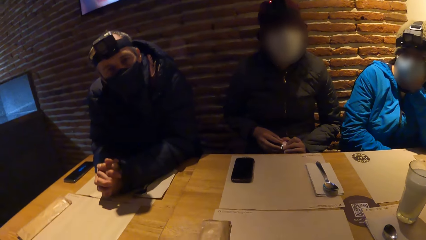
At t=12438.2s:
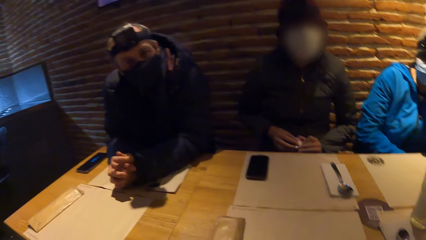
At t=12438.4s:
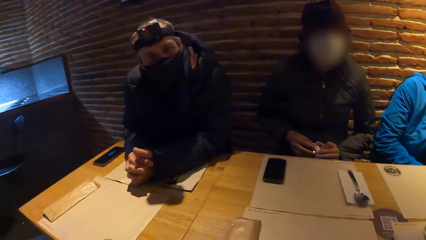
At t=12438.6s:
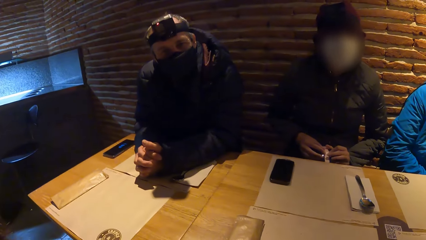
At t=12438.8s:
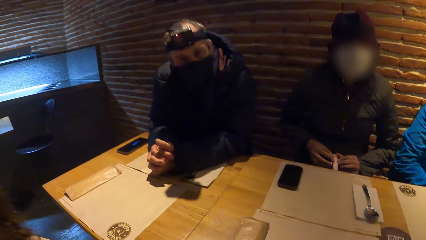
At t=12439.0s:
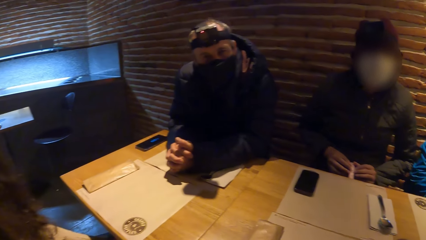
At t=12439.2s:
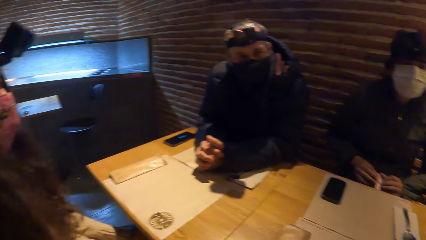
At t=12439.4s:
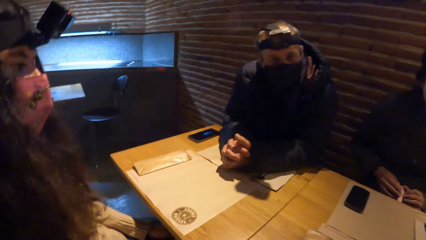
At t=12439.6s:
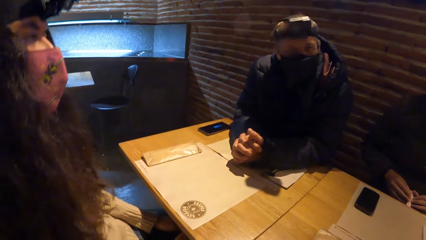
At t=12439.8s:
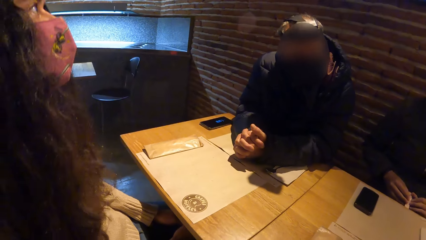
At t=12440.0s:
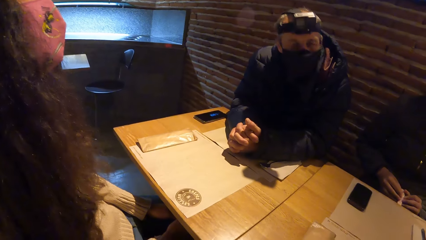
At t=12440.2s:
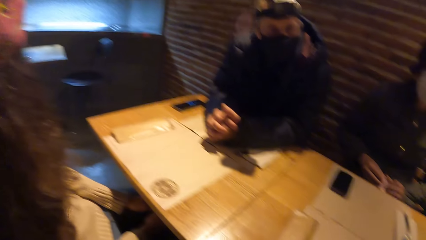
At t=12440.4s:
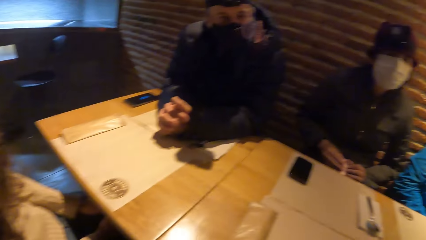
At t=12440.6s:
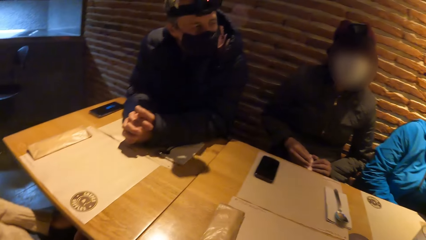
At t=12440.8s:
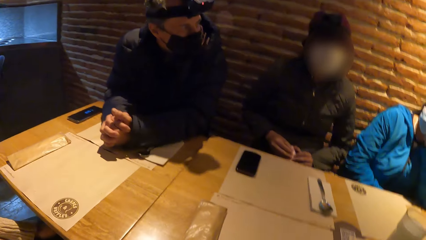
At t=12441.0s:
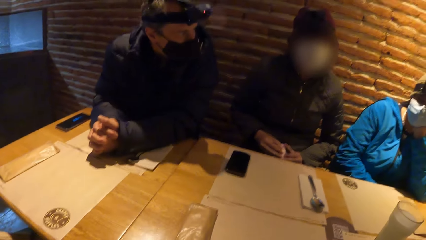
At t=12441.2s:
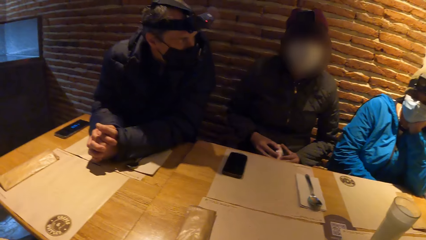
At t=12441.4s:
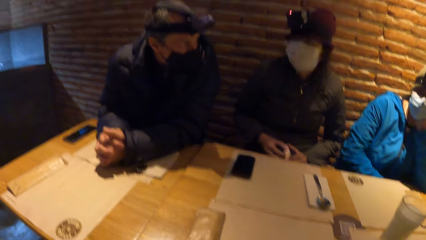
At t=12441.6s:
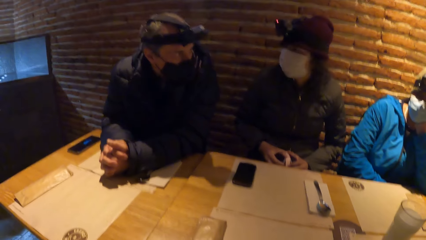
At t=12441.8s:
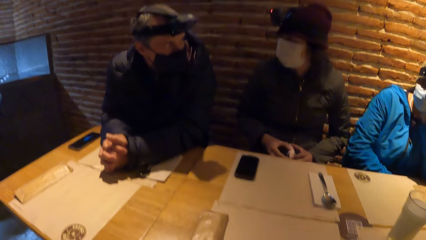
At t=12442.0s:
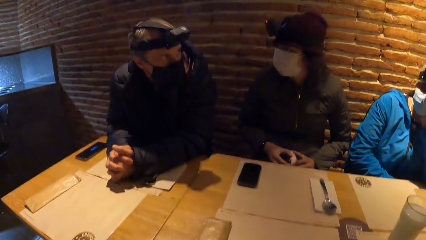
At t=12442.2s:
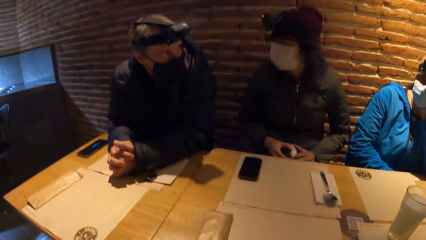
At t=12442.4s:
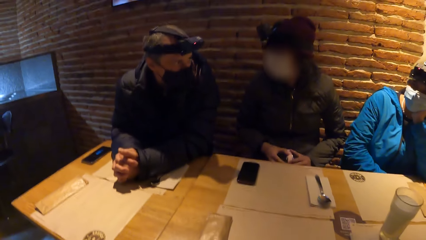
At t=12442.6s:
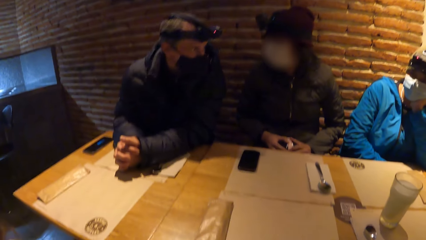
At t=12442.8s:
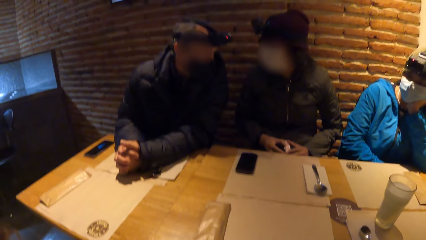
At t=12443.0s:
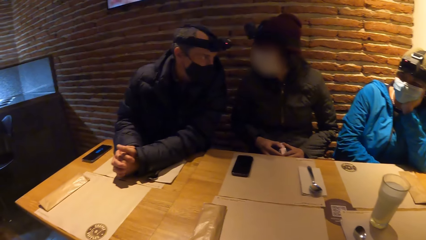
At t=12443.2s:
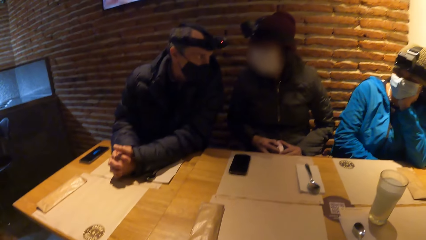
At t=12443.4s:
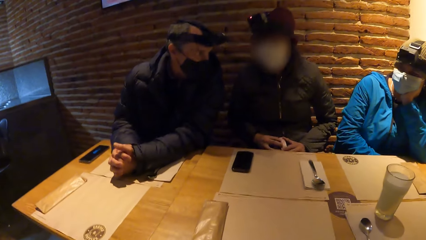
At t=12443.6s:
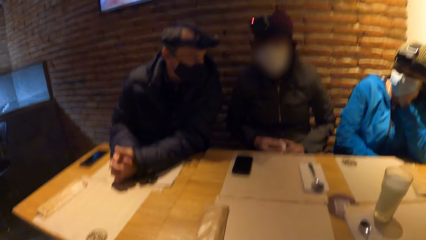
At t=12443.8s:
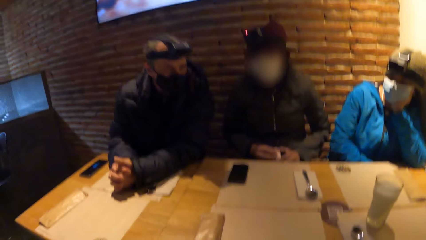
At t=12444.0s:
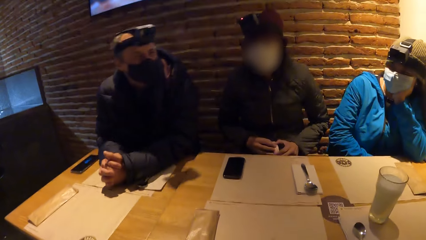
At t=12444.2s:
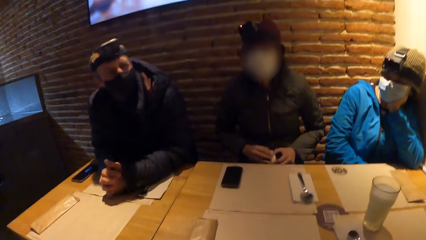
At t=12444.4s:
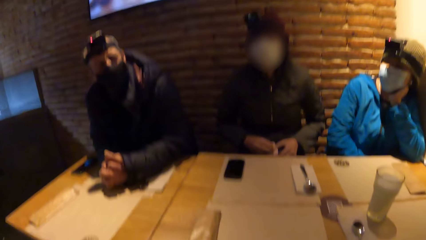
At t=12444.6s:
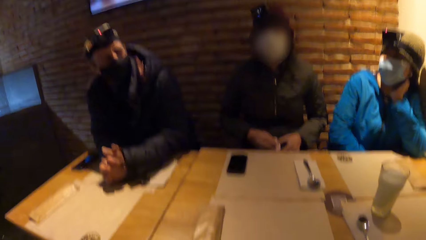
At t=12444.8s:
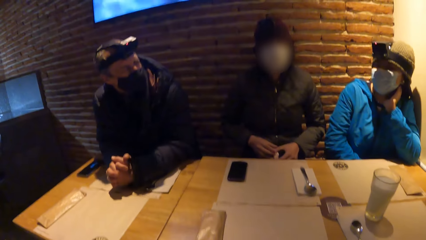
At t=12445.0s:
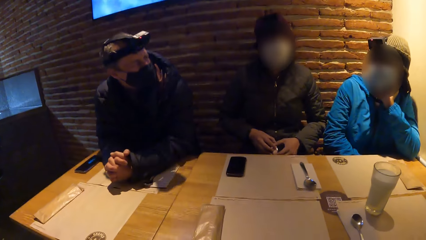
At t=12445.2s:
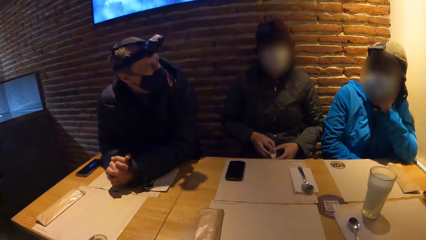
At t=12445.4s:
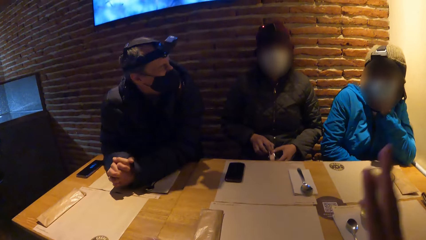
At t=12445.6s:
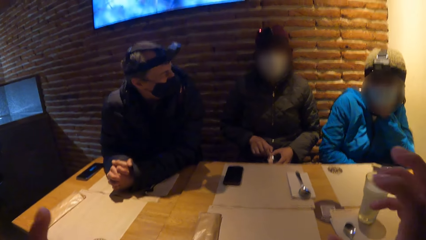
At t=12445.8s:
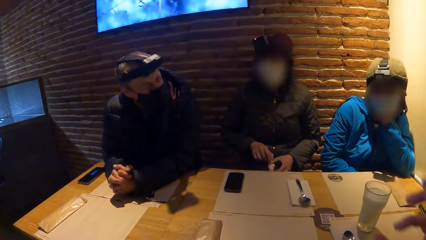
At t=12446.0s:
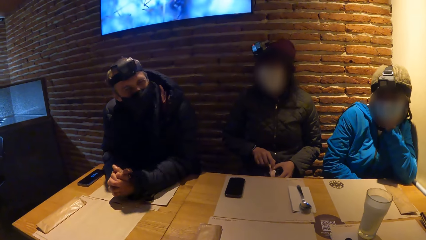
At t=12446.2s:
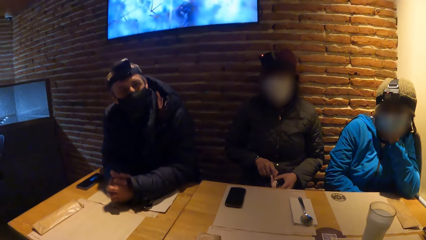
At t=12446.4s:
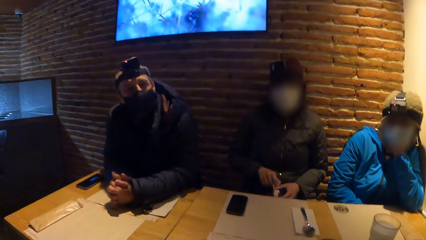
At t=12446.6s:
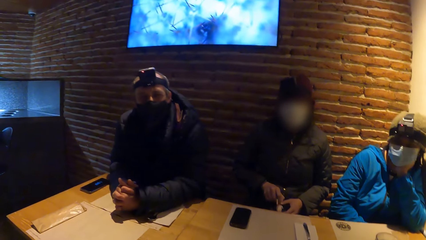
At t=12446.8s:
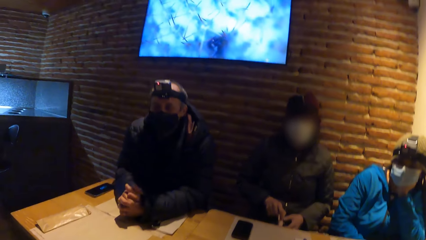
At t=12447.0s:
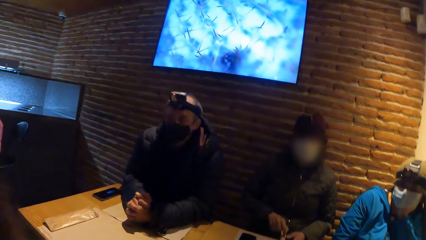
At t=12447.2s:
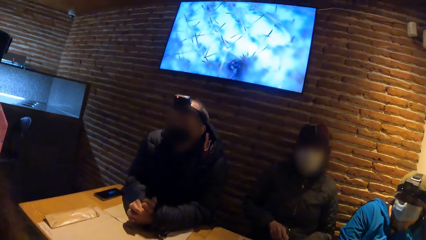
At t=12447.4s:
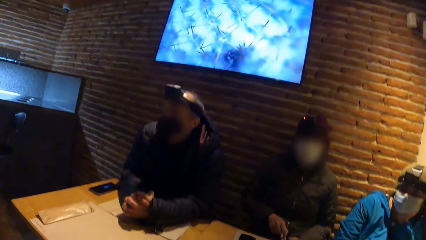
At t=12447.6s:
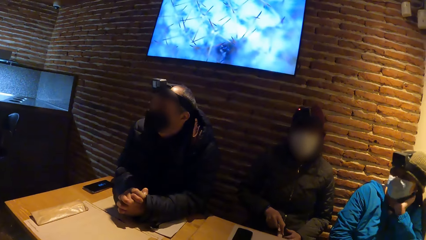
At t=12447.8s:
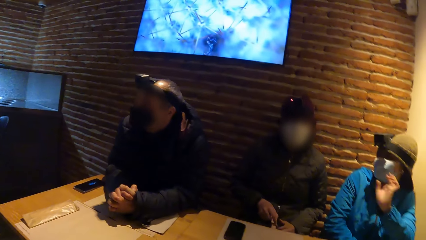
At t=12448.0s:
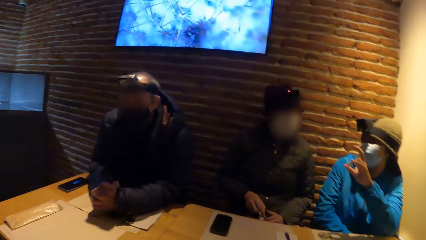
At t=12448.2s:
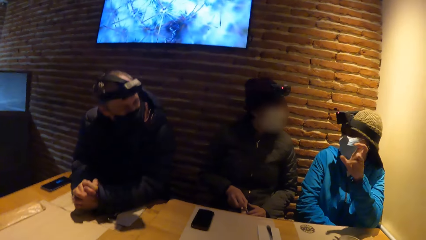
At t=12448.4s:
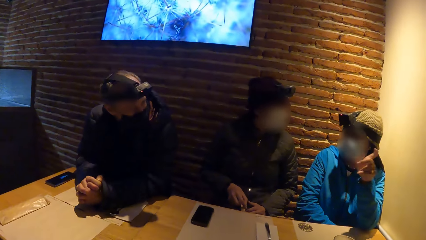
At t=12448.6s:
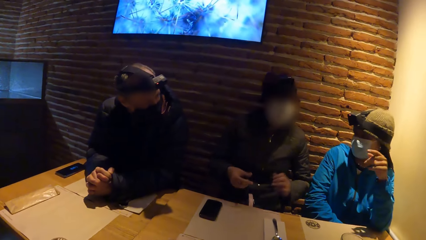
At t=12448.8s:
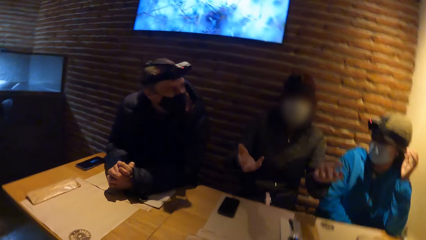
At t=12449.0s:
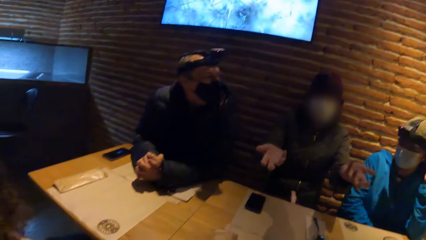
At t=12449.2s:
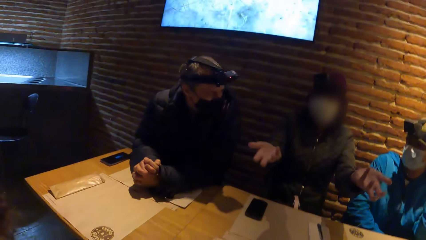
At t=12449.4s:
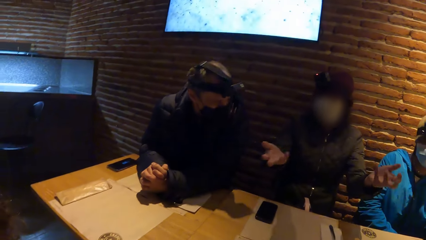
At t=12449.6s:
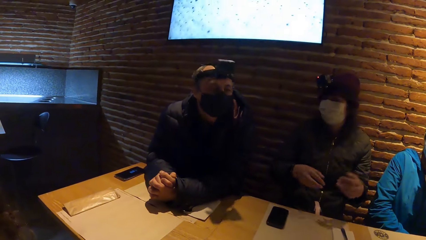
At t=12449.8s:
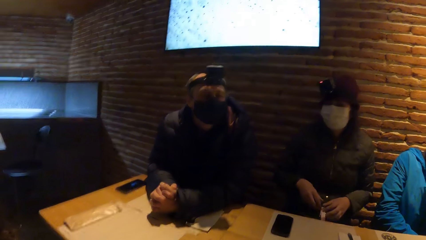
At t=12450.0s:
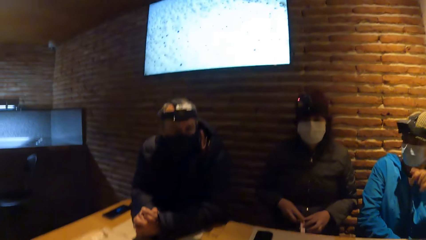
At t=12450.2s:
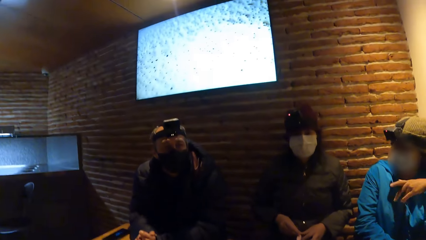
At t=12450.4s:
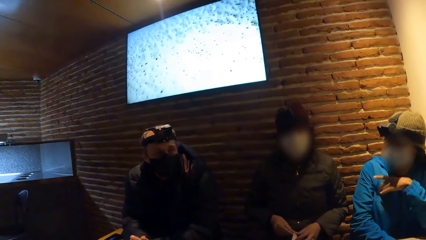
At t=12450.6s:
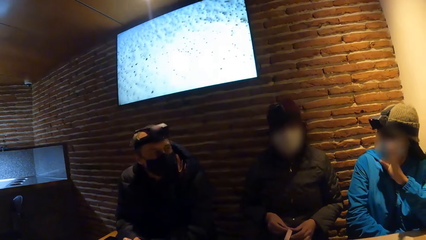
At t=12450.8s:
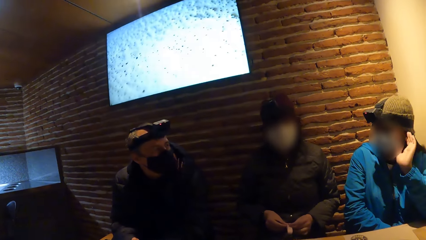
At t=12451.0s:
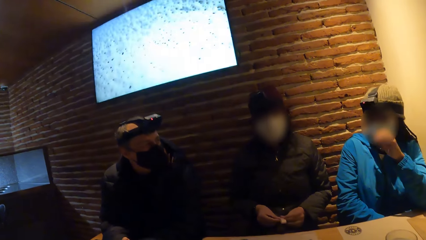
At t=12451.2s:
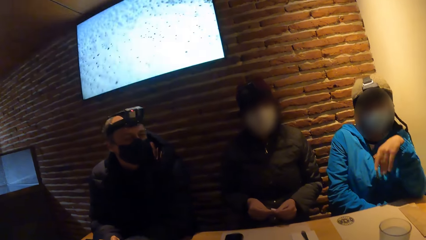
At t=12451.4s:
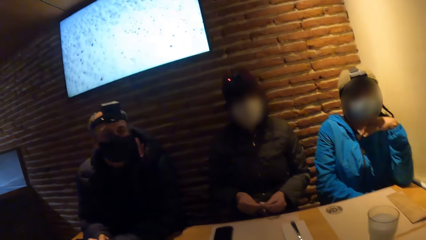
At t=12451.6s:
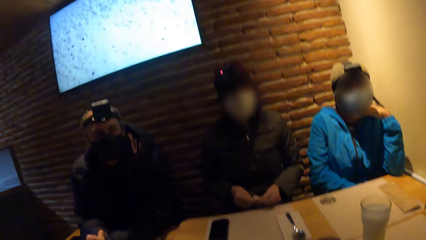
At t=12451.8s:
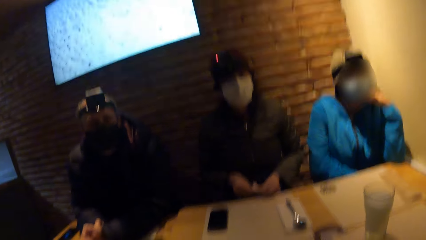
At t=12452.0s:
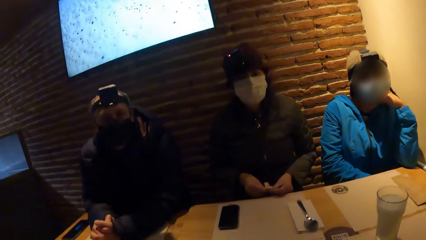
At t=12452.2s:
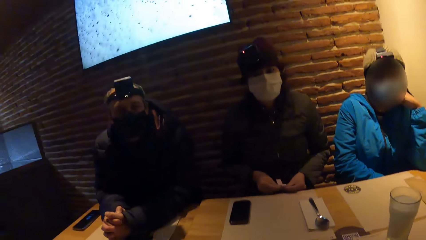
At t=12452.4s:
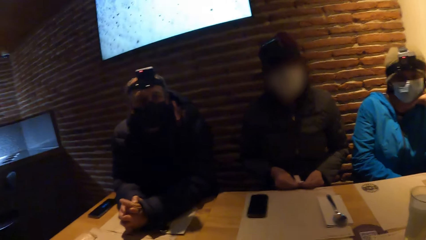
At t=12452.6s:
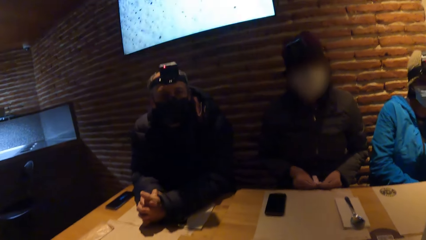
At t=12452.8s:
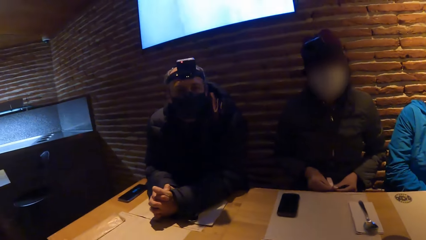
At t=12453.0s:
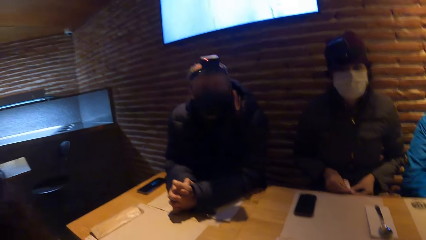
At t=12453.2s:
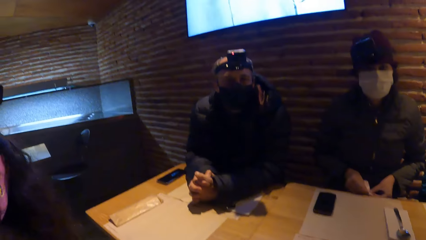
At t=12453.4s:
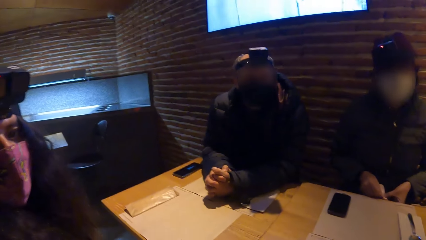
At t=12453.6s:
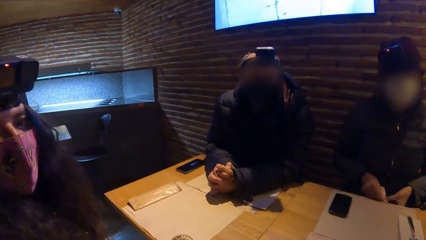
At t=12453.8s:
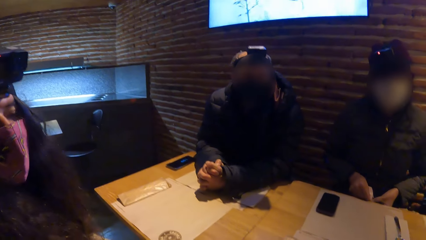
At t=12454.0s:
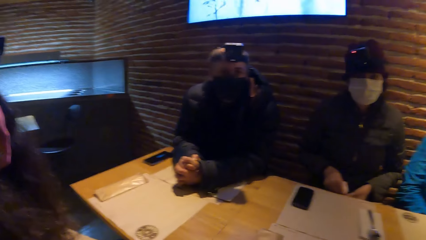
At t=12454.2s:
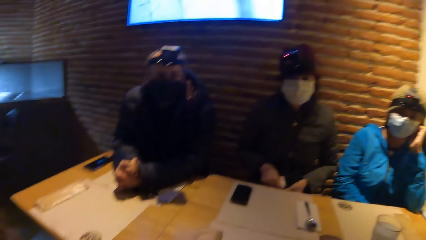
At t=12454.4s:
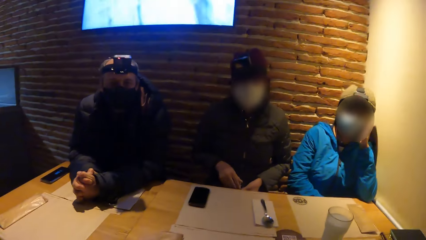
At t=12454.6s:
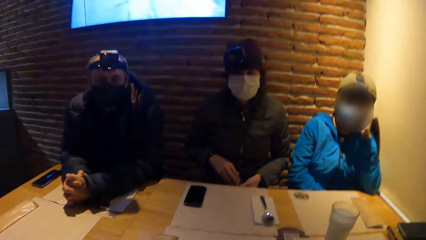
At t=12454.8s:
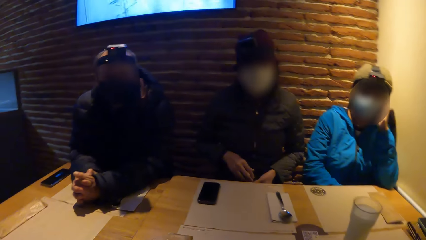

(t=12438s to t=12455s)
The camera wearer looks at a man. The man interacts with the camera wearer. The camera wearer looks at a woman. The man interacts with another woman. A third woman interacts with the man and the second woman. The second woman moves her hands. Another woman moves her hand.
